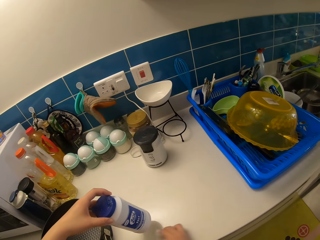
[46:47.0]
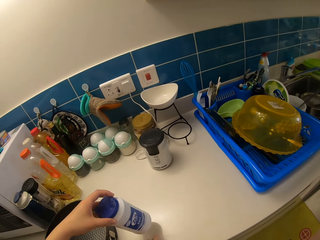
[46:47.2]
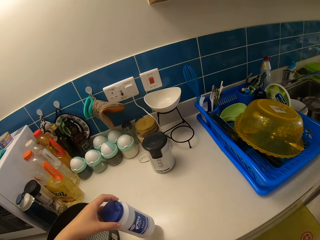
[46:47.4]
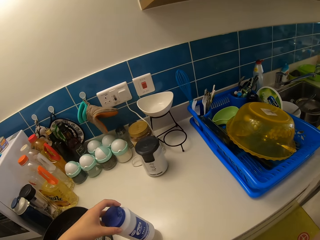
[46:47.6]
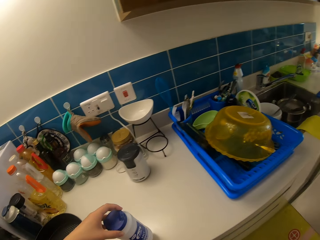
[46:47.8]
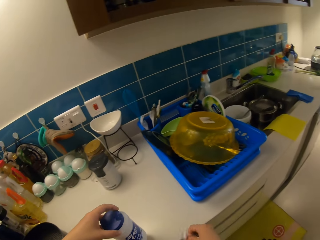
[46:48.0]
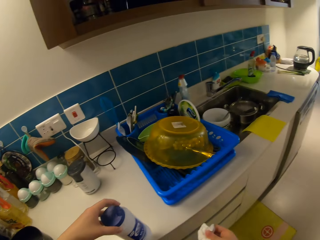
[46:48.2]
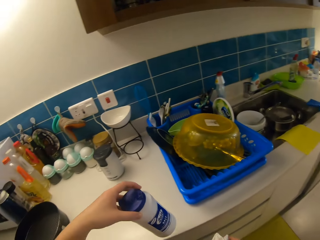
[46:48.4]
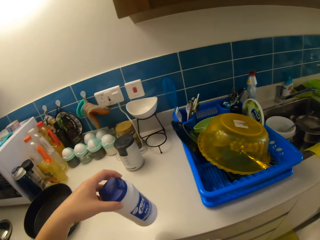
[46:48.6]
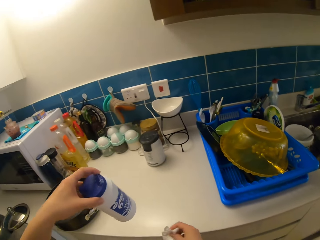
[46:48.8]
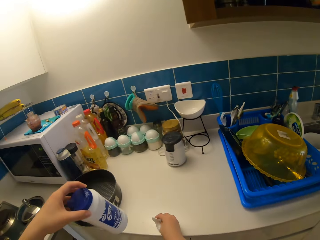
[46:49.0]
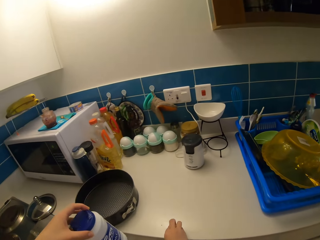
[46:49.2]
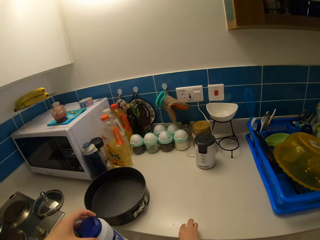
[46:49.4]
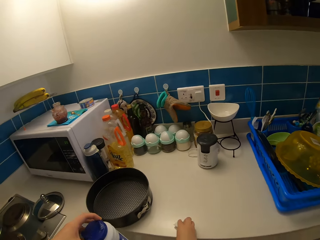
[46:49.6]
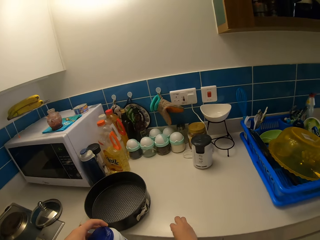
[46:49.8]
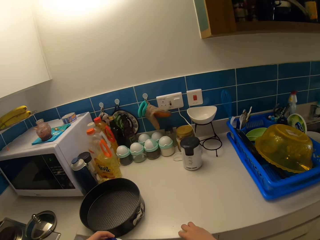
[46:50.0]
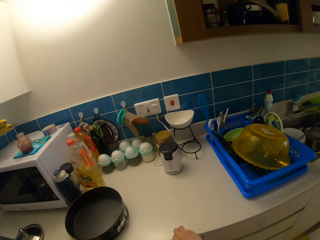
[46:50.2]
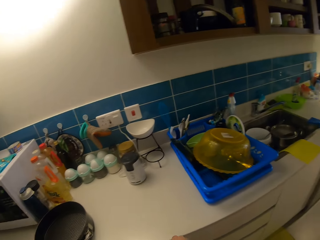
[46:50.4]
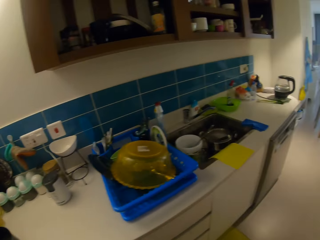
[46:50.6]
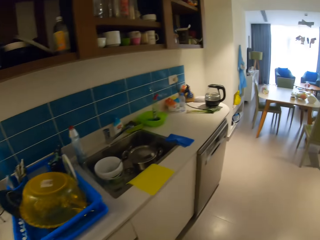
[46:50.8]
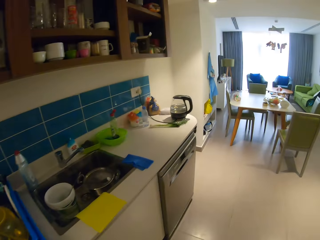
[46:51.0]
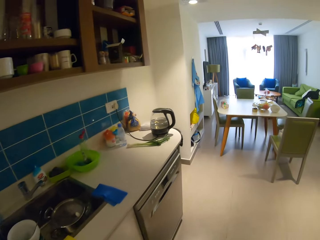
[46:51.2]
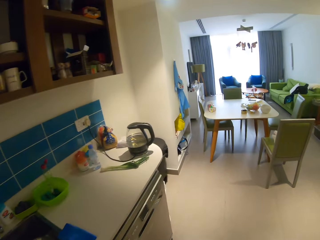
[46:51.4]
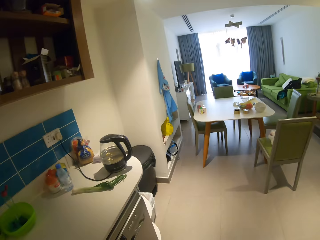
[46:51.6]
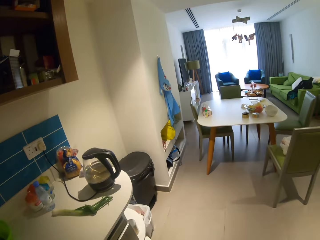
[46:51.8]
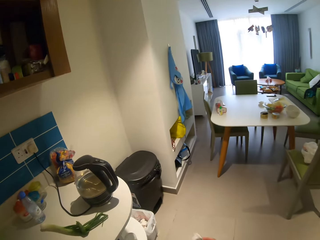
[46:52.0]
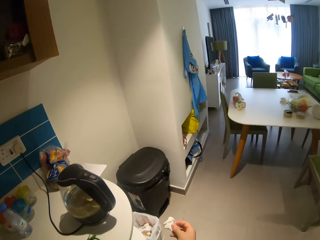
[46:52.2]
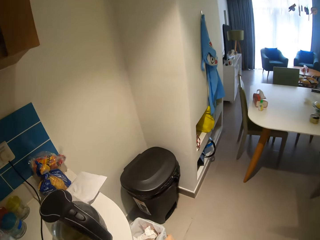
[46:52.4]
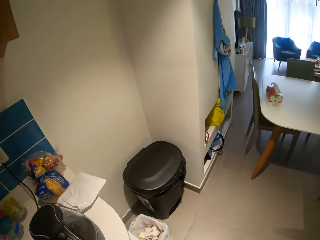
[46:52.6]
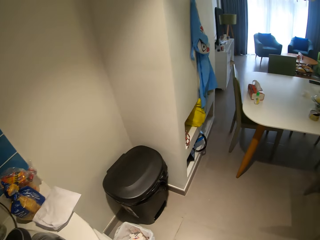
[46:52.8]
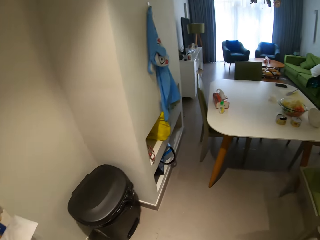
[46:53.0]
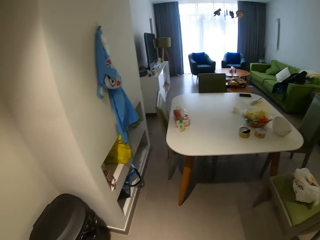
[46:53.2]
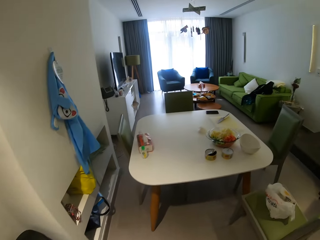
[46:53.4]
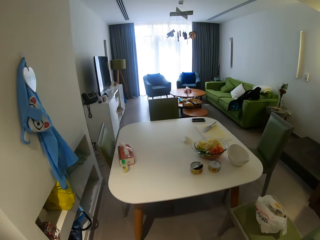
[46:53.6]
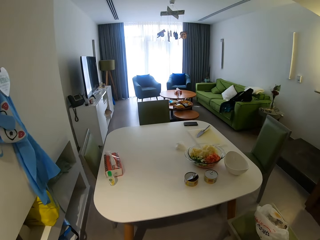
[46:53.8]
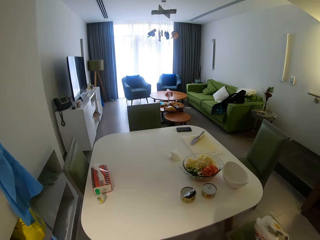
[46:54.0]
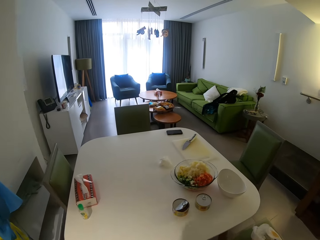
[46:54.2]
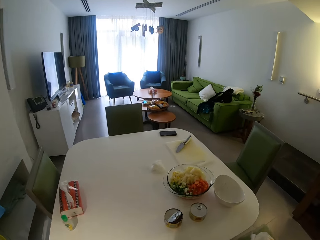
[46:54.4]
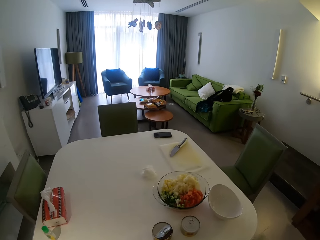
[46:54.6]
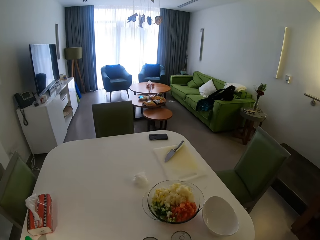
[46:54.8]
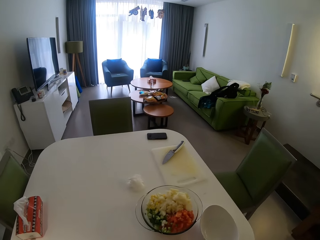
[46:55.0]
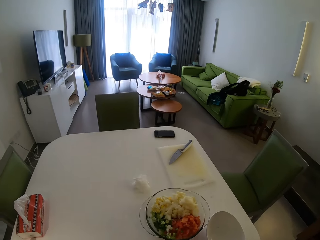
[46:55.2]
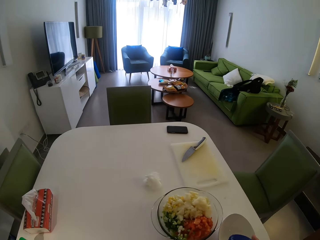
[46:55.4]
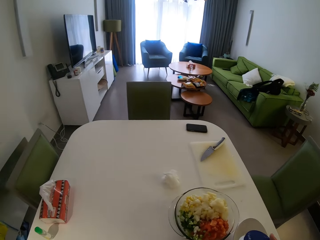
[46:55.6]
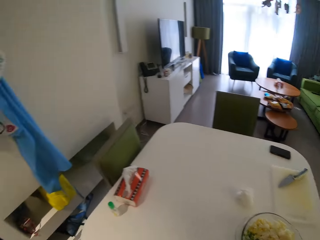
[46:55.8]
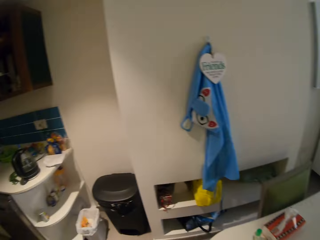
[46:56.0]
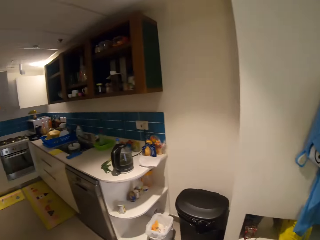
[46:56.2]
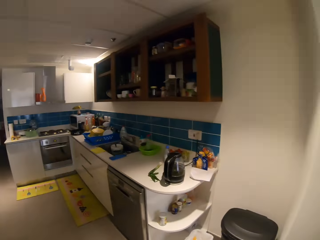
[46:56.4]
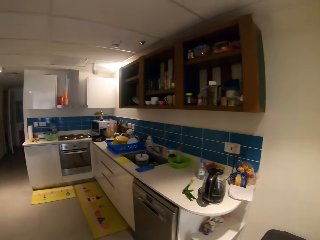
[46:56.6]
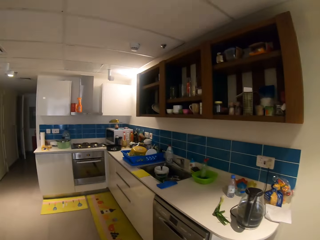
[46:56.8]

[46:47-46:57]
The camera wearer walks in the kitchen. She throws the tissue paper in her right hand into a bin. She walks towards the dining table.

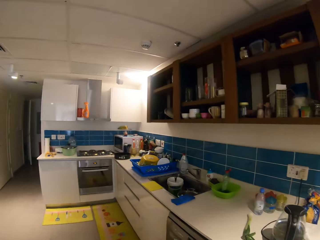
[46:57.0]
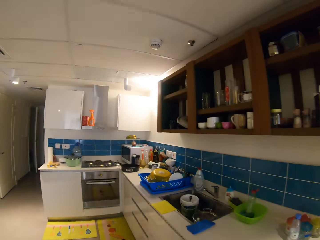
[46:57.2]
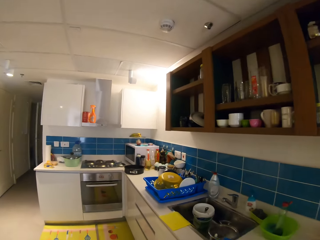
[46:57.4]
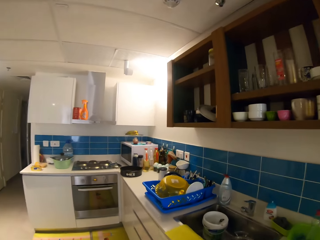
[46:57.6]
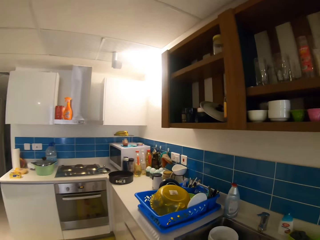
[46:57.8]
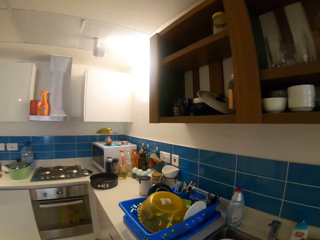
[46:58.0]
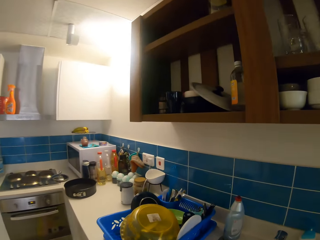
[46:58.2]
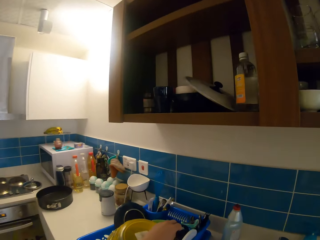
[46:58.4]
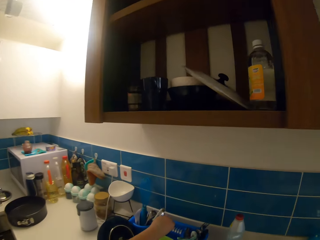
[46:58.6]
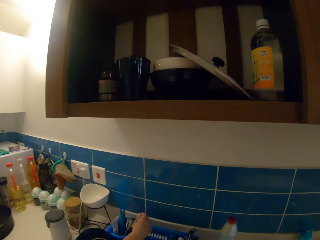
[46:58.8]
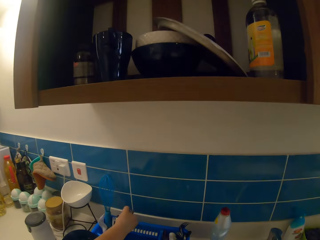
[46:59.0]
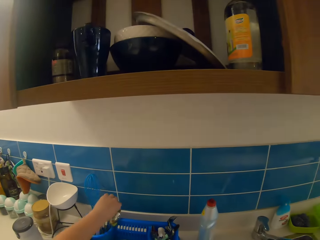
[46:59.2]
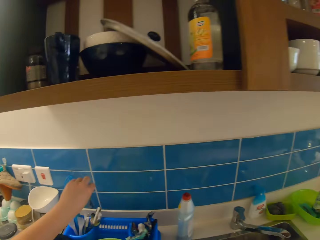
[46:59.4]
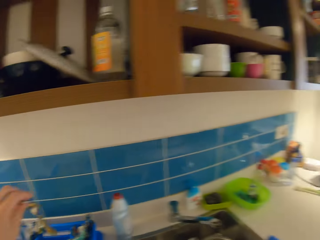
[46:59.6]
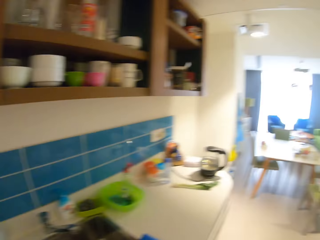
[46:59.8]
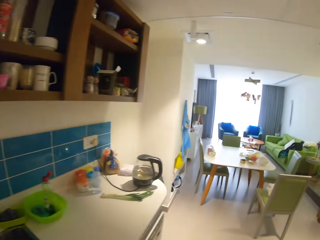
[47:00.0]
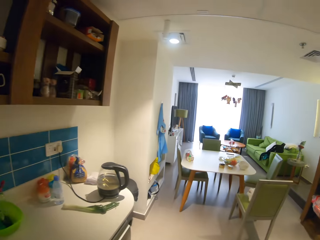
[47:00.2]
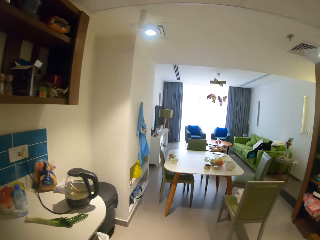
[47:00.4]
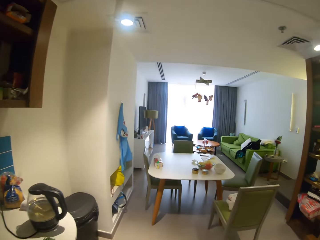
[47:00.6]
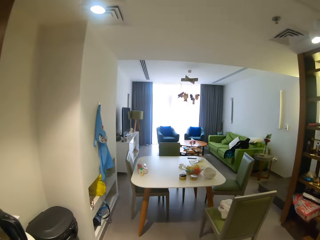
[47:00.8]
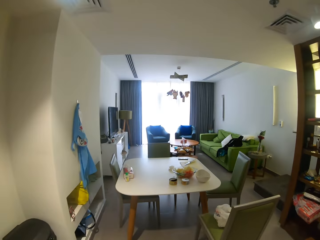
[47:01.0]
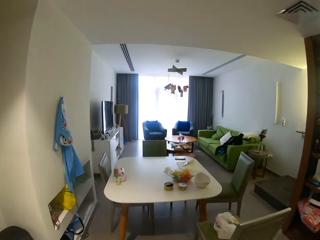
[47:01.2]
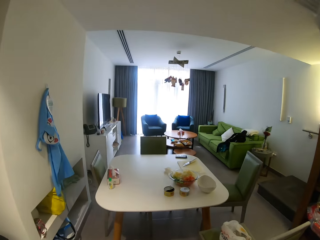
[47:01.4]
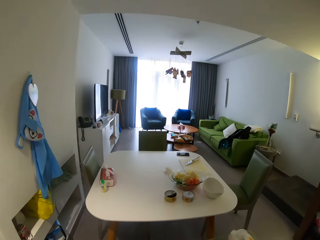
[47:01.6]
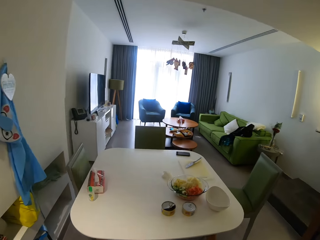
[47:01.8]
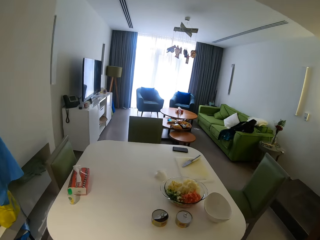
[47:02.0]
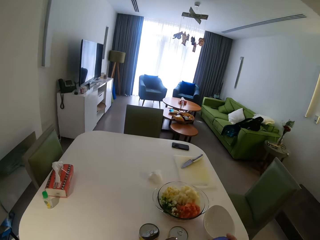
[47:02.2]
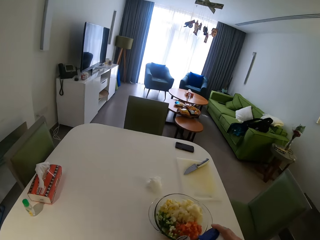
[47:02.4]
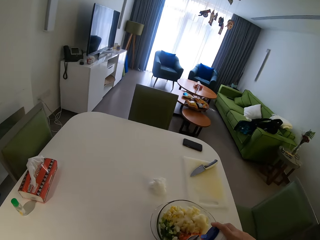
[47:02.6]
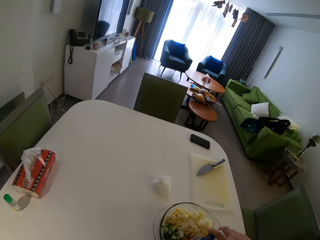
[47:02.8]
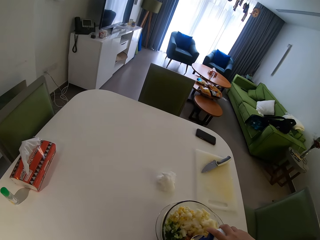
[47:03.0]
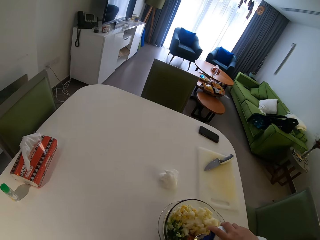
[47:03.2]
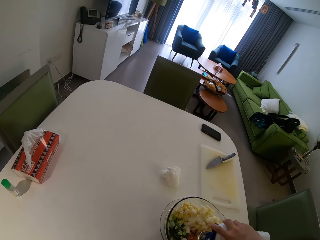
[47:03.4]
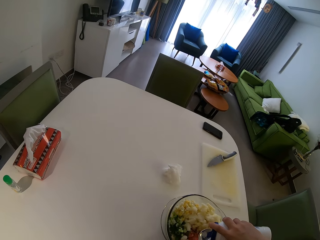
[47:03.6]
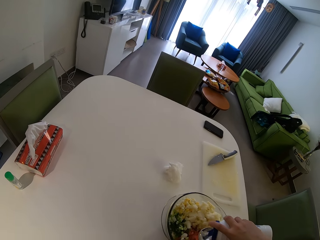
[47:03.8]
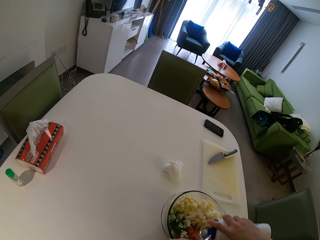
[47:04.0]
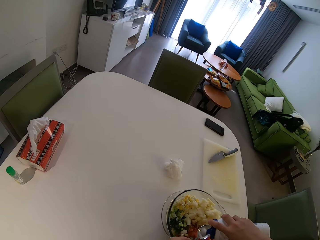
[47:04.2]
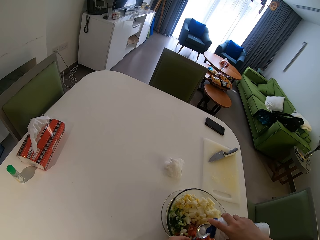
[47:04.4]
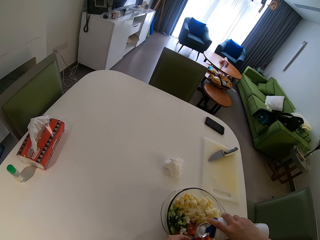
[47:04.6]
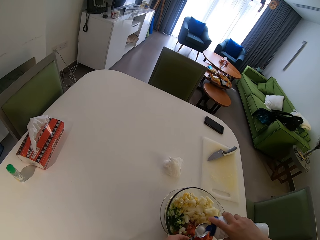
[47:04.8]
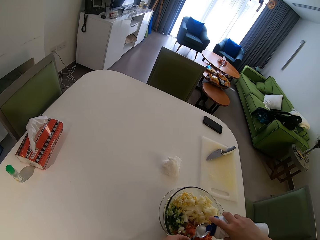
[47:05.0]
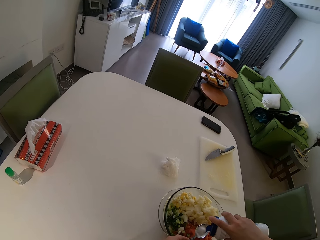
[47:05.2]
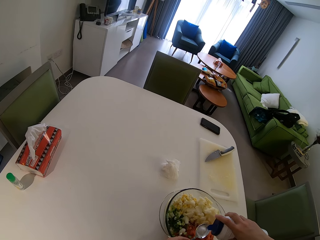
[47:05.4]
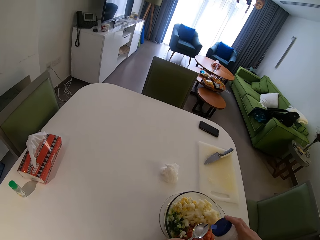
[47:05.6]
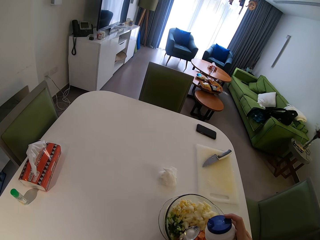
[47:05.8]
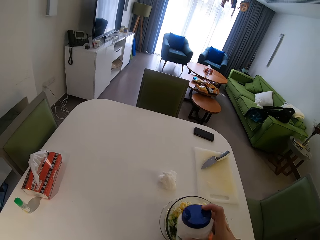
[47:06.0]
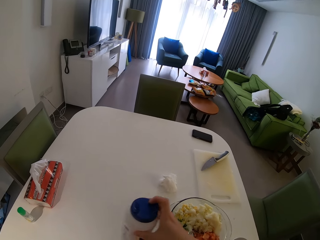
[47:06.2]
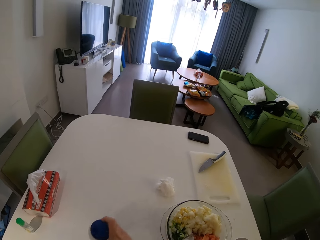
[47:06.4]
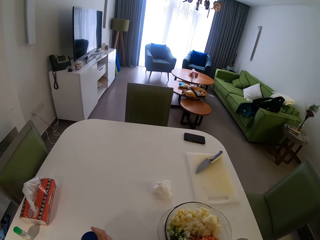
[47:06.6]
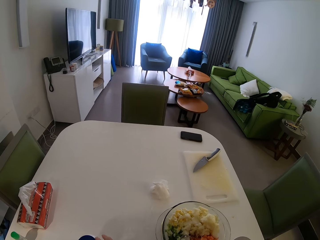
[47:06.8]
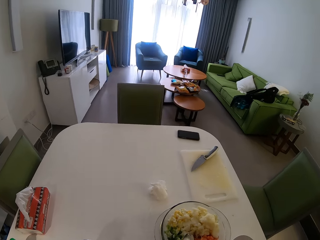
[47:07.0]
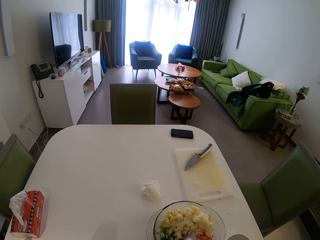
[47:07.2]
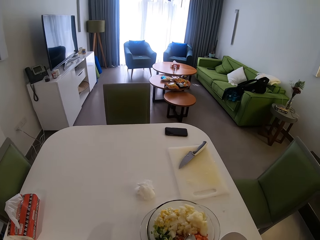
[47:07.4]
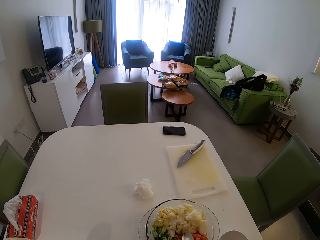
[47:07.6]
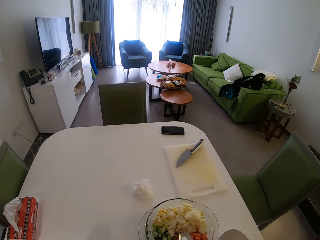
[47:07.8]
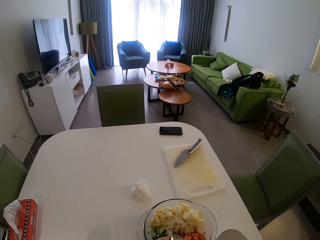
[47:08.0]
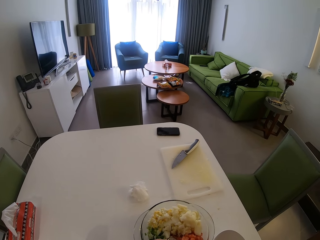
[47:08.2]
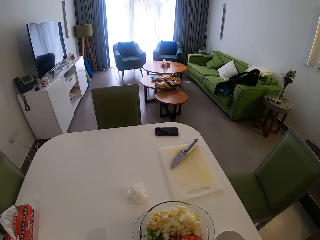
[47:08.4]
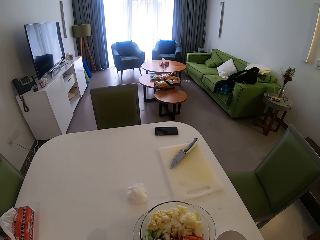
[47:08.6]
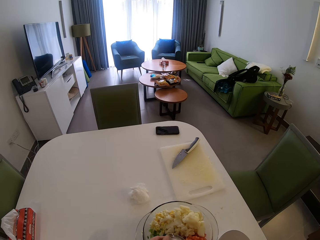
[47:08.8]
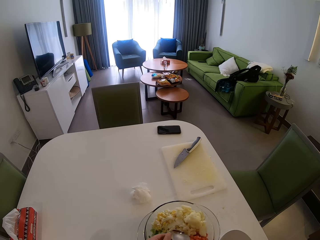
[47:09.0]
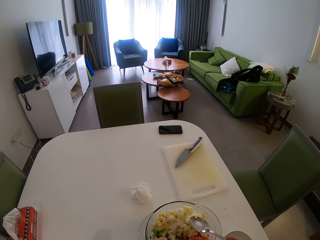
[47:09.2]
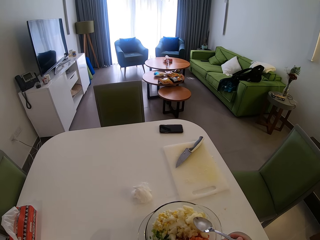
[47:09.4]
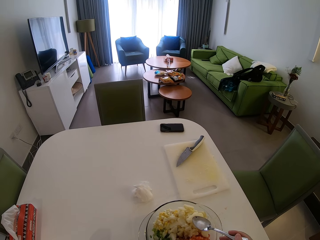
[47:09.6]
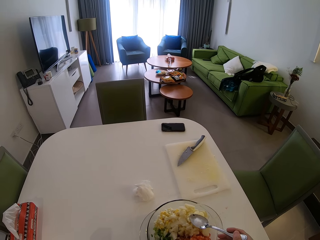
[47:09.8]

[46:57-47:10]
The camera wearer walks towards the sink. She takes a spoon from a utensils rack with her left hand. She moves towards the dining table. She puts salt on the spoon with her right hand. She adds salt to the salad. She puts the salt on the table with her right hand.
